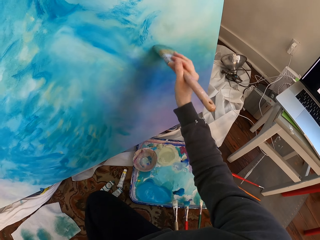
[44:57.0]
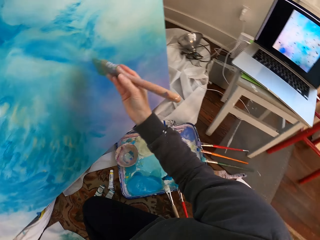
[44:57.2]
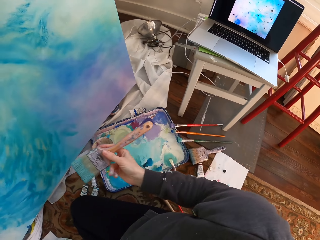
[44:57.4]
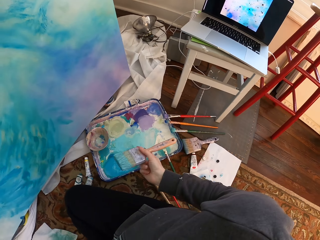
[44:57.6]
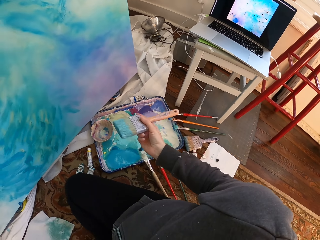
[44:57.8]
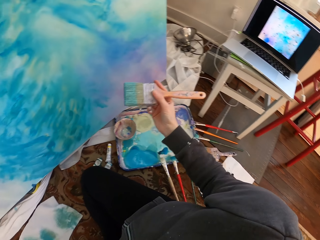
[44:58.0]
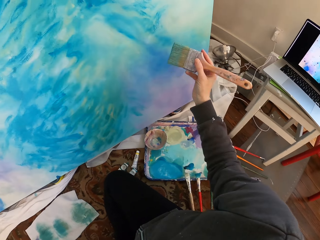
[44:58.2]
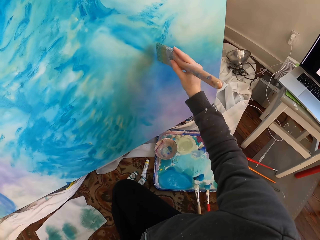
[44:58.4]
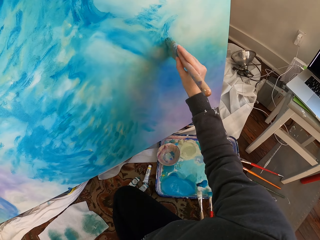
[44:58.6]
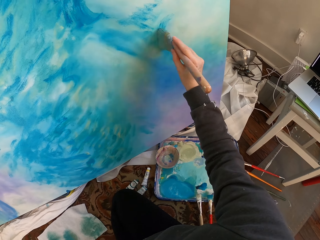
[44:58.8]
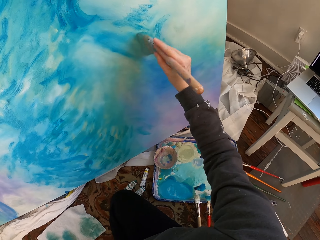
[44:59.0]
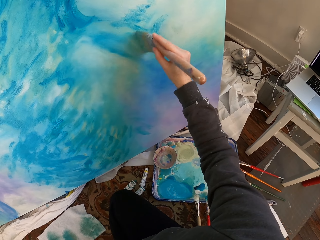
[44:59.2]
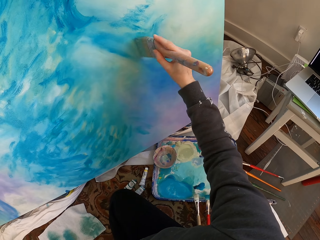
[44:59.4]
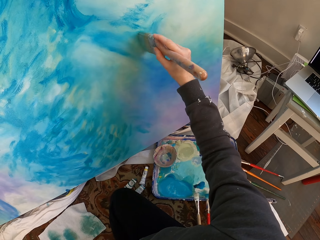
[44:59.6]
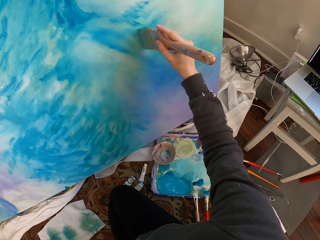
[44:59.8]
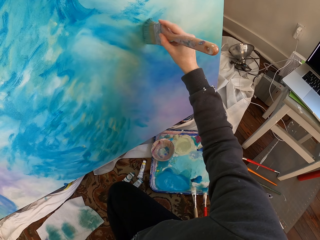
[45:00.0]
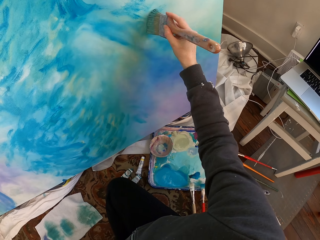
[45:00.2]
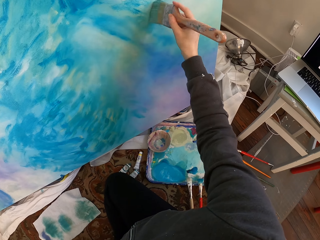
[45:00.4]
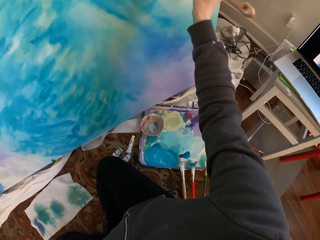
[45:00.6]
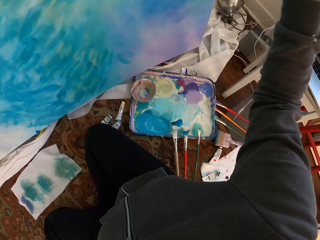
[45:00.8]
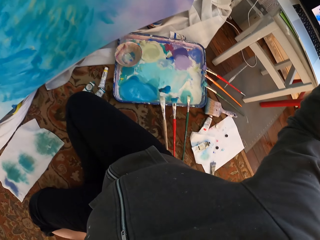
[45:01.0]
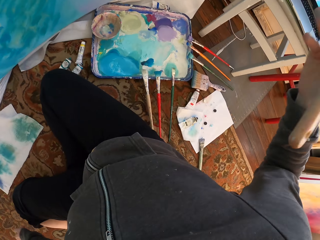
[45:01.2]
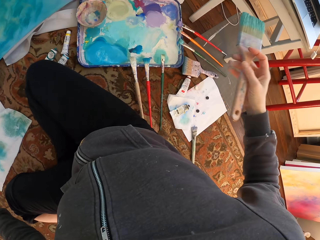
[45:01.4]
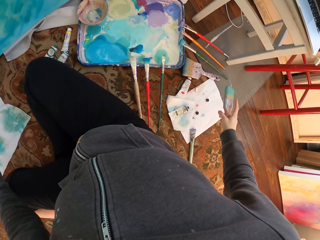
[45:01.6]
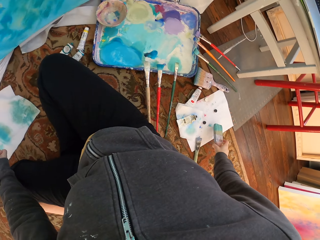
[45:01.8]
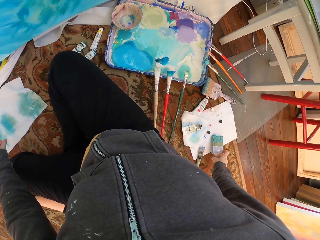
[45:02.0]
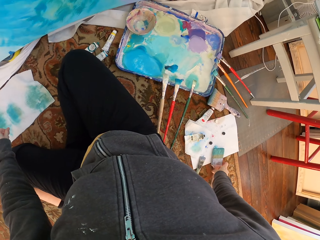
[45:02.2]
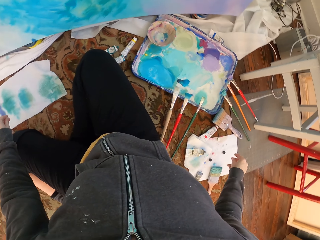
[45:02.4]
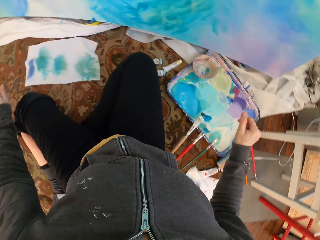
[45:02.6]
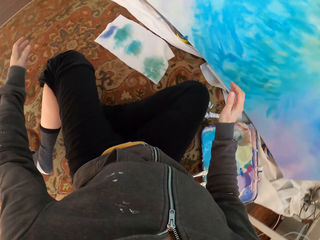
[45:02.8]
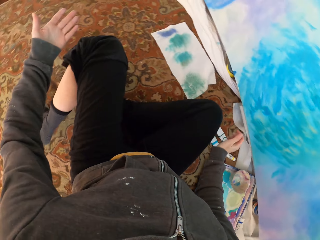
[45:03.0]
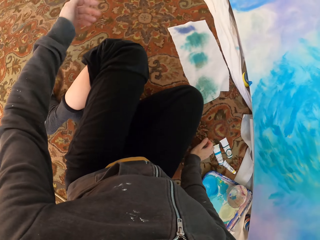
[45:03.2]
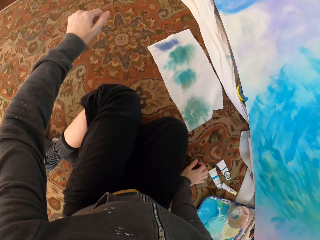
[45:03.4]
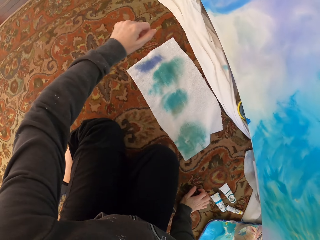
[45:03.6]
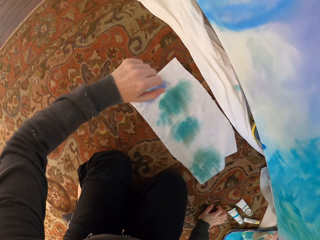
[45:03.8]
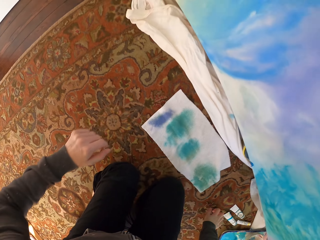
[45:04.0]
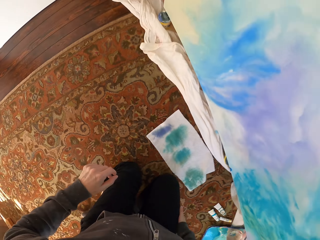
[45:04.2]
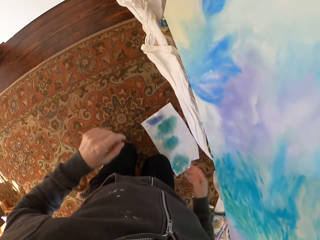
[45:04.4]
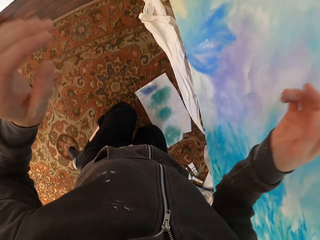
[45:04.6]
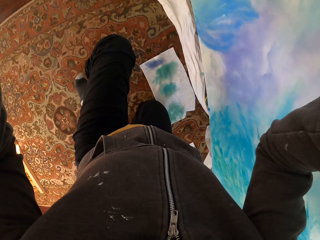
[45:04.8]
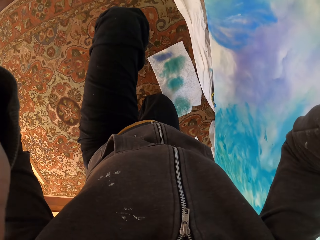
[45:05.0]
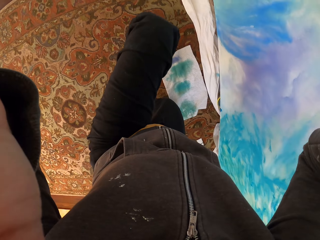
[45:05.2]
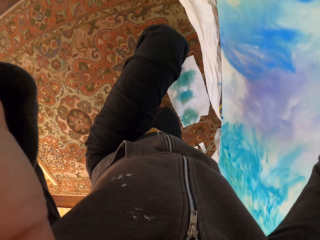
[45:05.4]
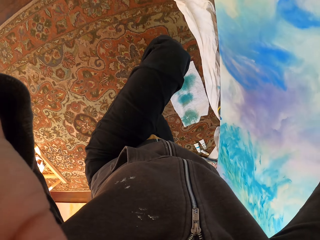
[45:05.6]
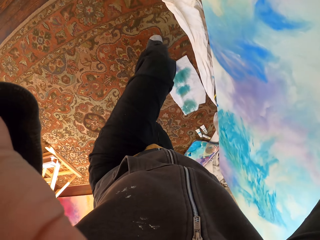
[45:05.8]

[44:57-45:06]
The camera wearer removes the brush from the paint work. She paints. She removes the brush from the paint work. She puts the brush on the carpet. She supports herself with one hand and stands up.
